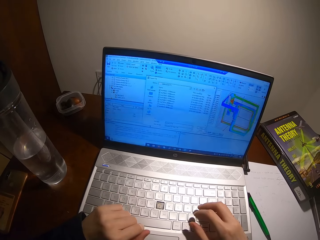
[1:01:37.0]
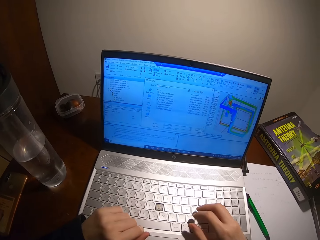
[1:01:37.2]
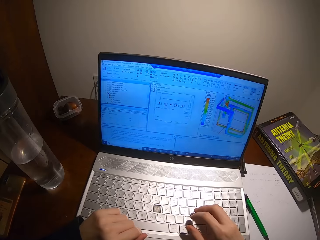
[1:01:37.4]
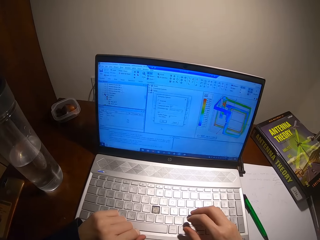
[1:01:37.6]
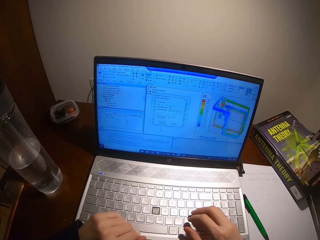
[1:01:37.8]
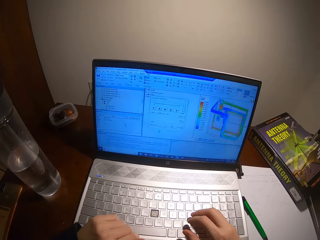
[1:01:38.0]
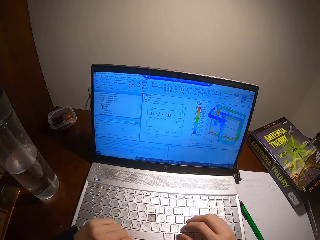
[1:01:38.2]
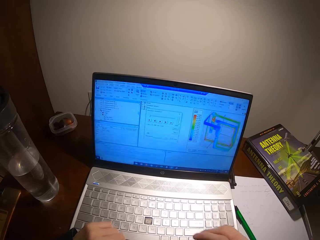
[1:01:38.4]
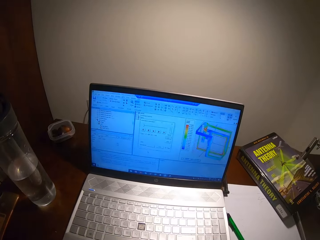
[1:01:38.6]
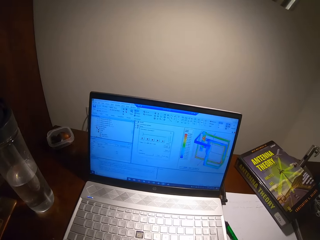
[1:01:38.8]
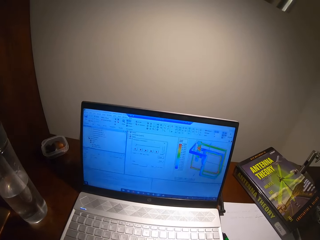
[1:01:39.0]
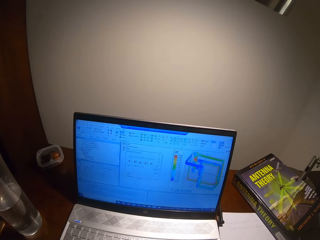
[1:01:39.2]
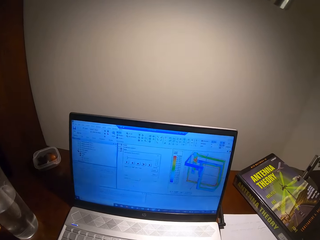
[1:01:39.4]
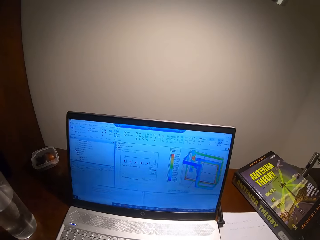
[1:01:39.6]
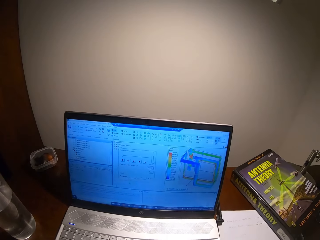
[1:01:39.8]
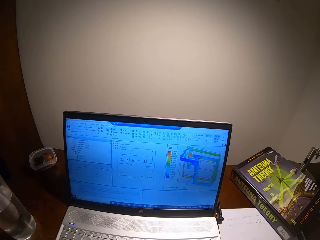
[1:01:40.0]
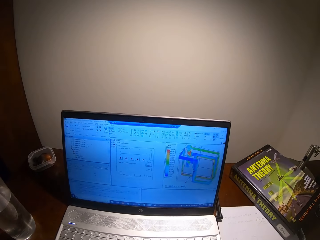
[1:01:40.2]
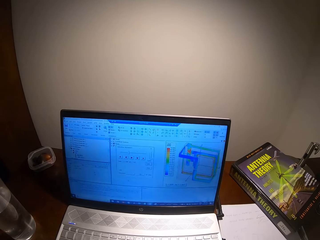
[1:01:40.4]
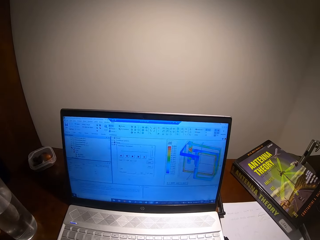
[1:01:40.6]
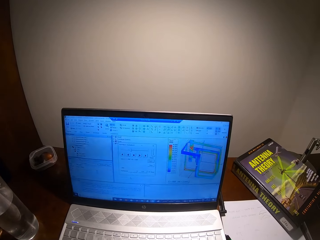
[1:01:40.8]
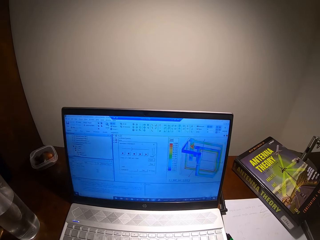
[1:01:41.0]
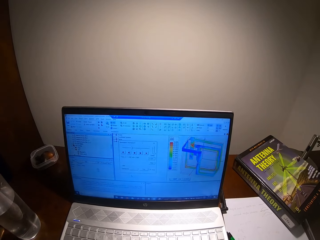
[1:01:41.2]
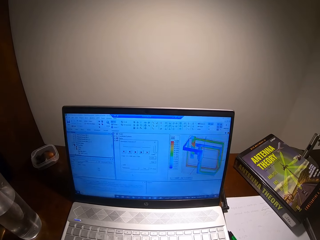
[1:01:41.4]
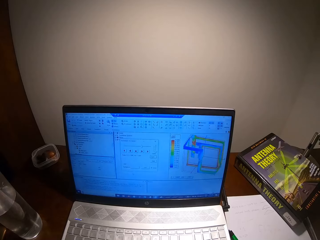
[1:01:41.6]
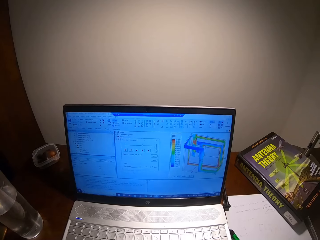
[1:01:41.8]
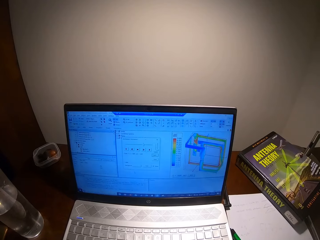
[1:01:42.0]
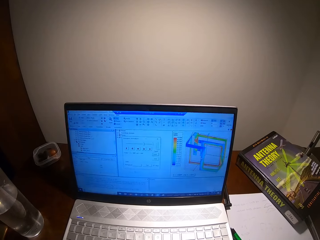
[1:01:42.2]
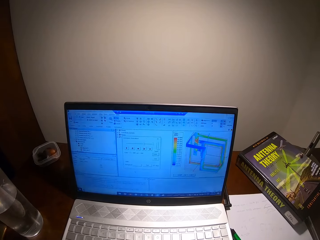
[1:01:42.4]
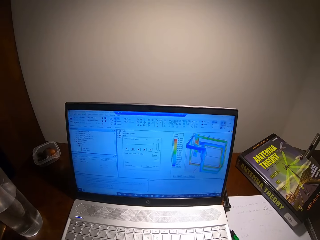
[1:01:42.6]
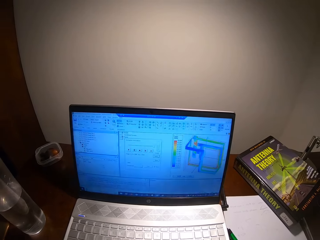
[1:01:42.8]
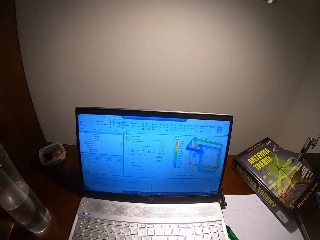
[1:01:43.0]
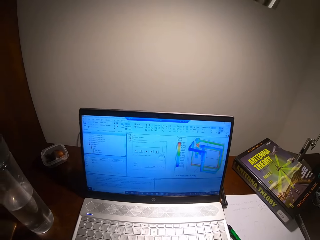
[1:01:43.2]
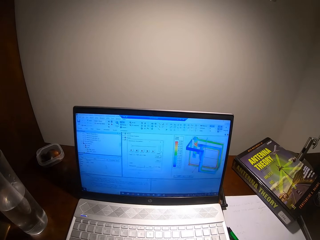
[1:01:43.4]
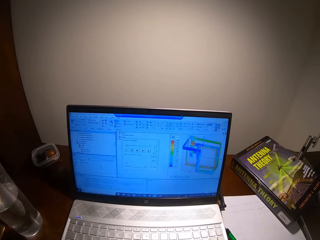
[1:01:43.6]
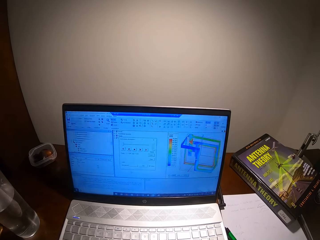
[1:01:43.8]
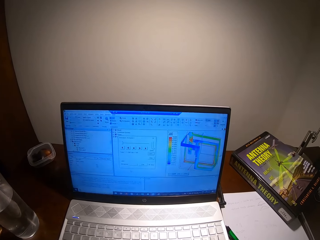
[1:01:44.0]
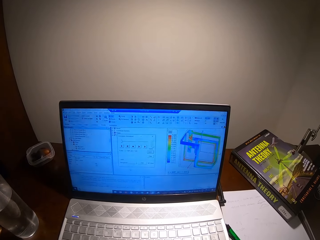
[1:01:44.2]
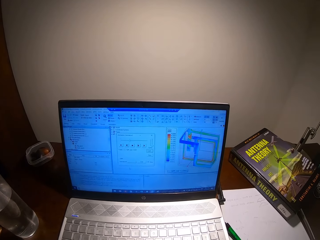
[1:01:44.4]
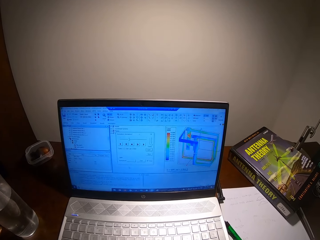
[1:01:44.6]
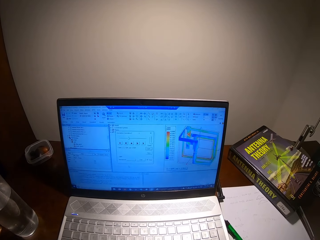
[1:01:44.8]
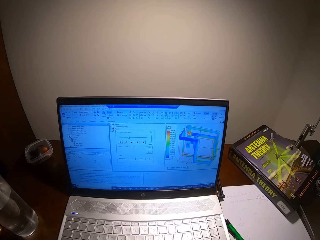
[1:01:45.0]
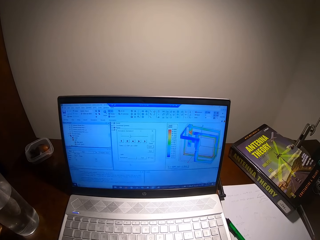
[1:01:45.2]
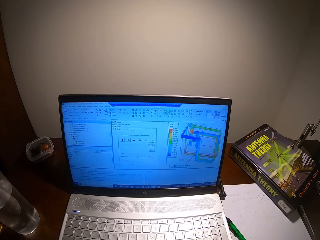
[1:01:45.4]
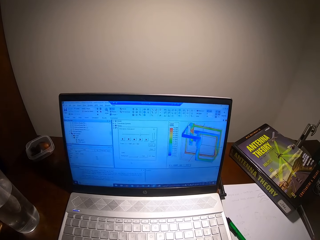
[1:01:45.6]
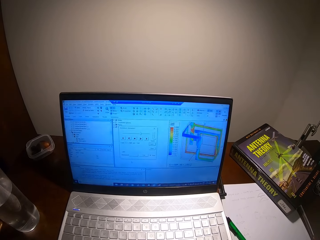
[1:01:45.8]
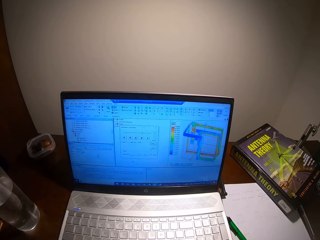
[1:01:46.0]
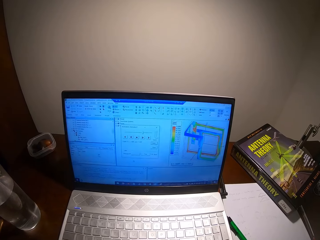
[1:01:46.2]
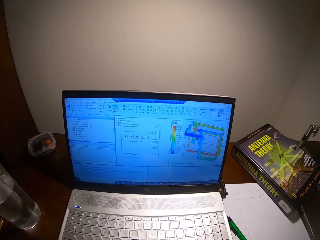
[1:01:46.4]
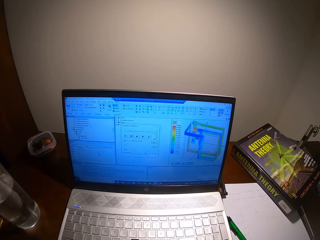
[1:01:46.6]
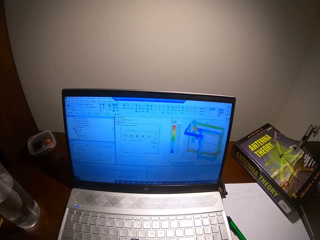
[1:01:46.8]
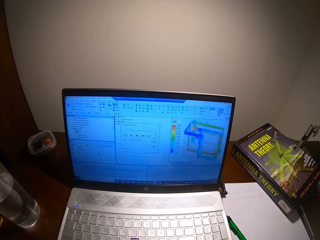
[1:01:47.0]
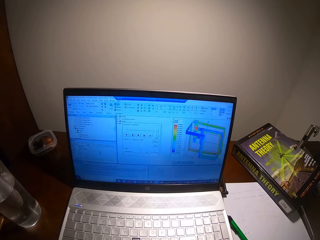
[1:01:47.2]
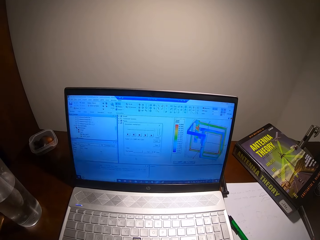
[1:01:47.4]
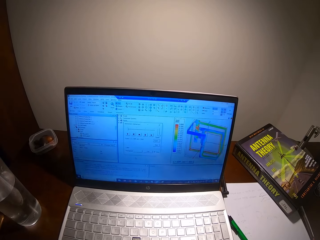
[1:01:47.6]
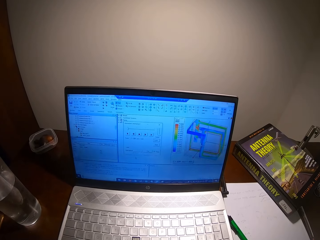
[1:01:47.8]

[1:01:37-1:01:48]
The camera wearer browses his laptop.

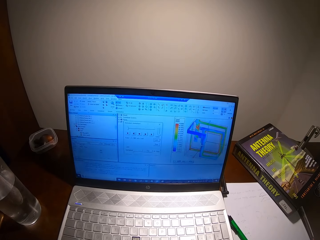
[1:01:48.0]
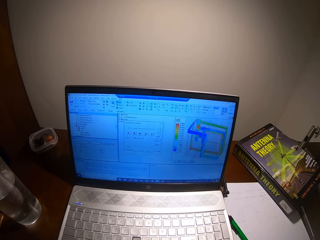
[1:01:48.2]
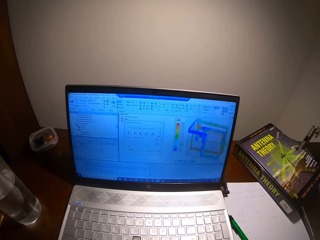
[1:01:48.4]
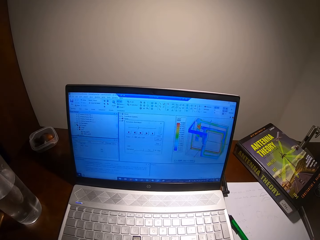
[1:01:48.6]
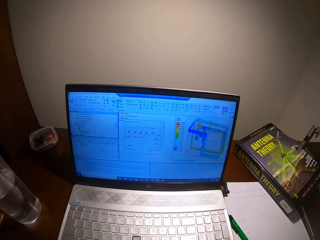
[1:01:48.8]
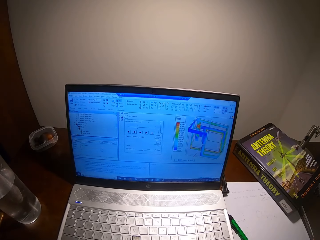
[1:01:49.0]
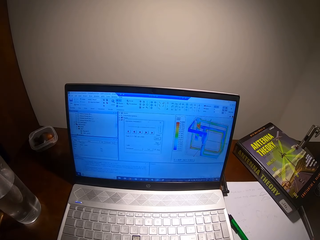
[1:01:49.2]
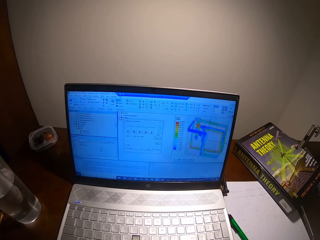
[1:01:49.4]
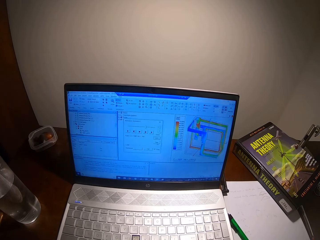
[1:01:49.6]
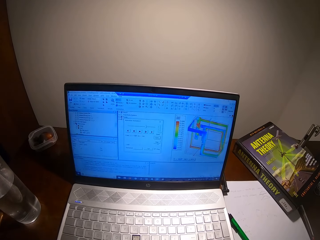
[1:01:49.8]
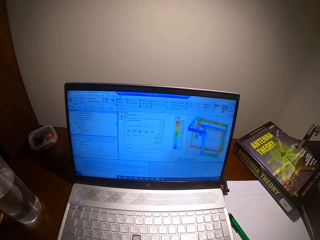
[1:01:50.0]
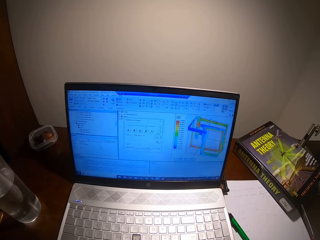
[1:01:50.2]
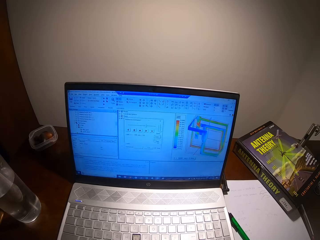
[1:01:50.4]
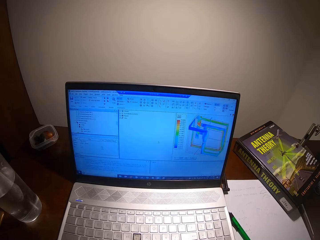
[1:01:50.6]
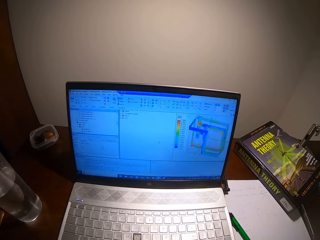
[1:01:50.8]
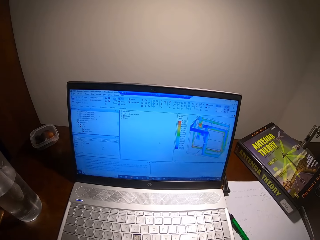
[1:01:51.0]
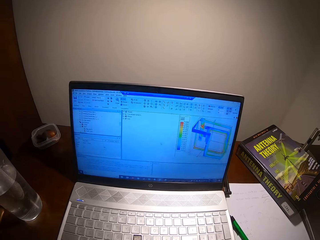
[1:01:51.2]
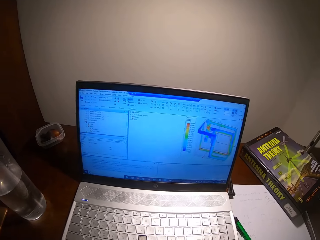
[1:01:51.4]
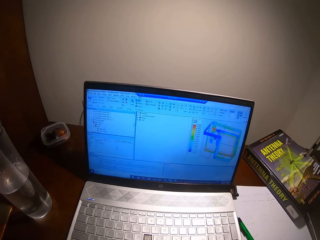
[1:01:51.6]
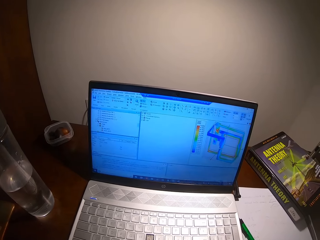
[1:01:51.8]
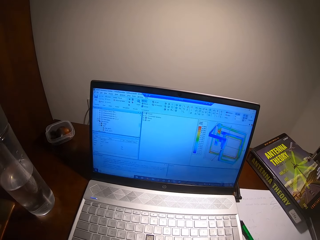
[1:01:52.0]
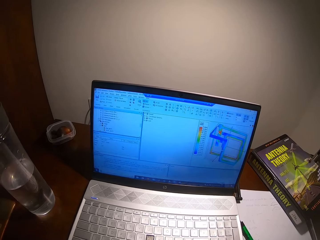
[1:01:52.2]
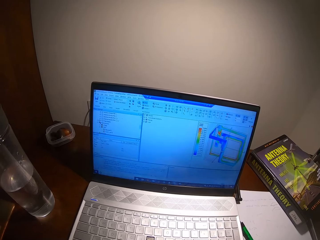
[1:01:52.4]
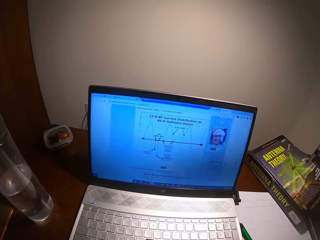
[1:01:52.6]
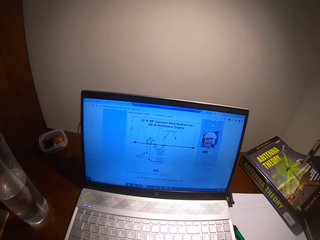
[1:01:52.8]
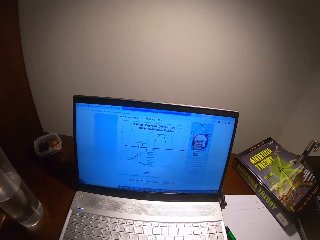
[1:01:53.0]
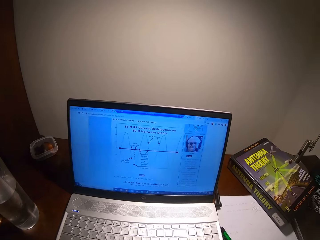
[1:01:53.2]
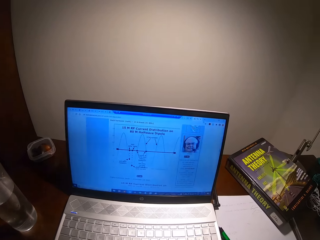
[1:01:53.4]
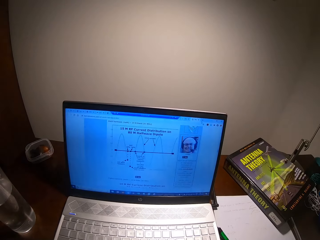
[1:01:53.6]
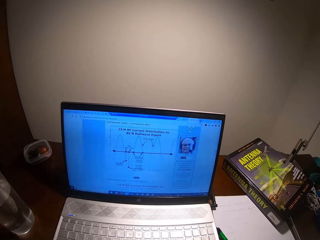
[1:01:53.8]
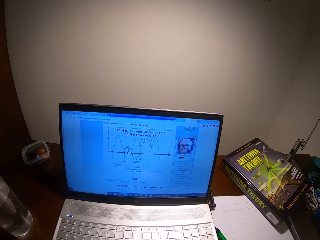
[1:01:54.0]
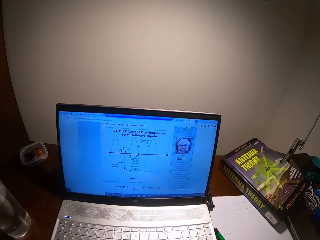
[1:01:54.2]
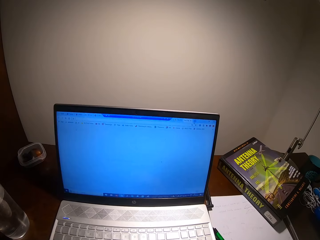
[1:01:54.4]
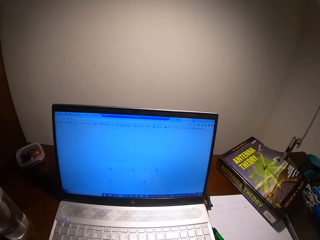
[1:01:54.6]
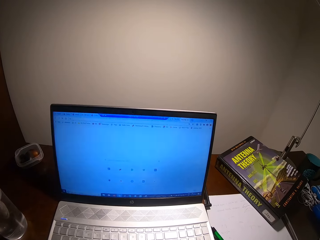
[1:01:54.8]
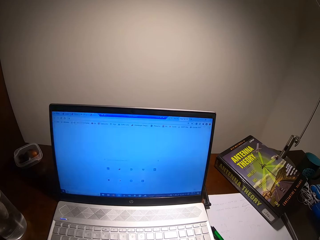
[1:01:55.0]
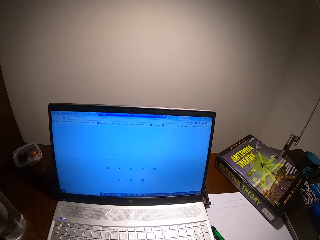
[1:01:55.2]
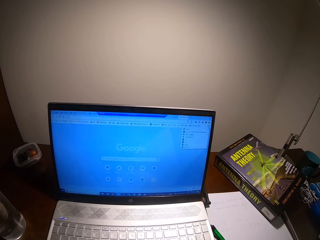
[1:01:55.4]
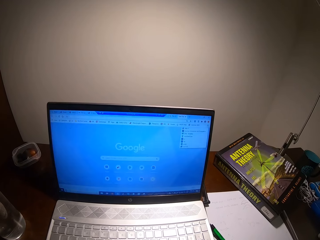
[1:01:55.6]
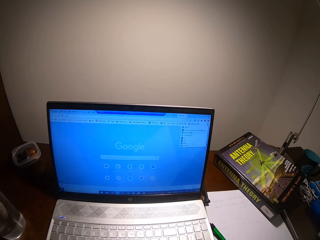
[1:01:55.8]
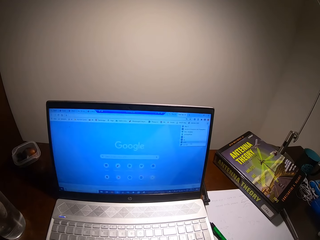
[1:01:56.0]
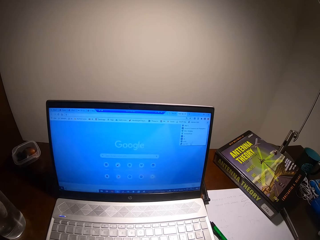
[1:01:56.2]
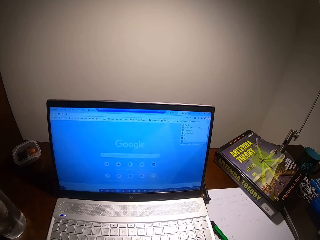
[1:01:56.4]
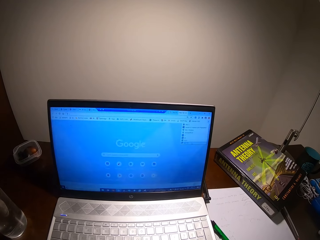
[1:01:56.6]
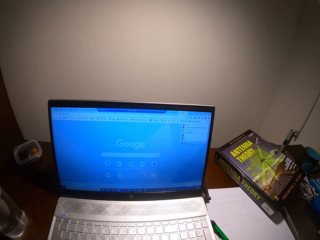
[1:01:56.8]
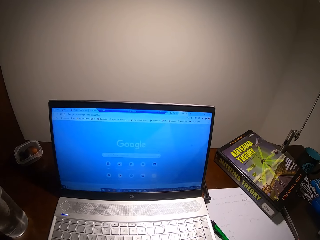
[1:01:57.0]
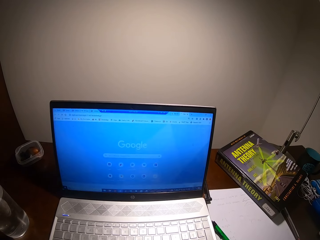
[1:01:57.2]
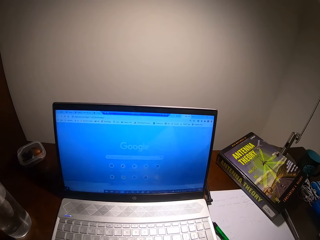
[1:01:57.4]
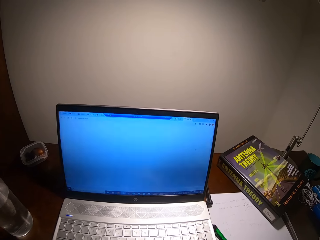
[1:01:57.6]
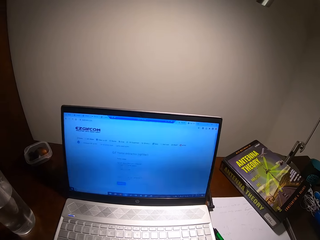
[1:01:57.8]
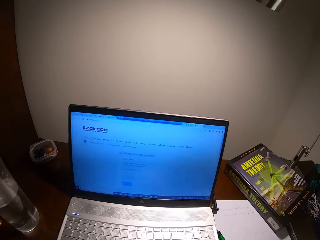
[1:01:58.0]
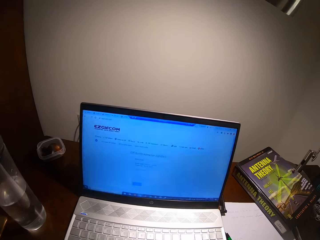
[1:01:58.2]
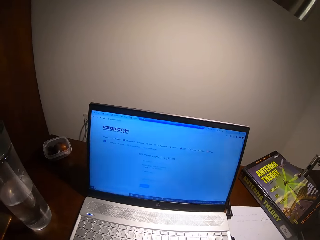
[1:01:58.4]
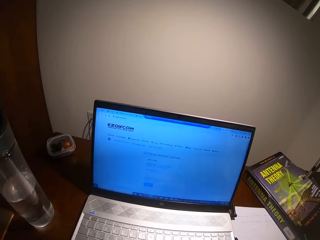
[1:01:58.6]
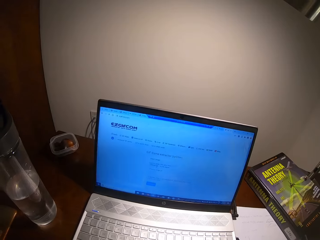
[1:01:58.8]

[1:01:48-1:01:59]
The camera wearer operates the laptop.
